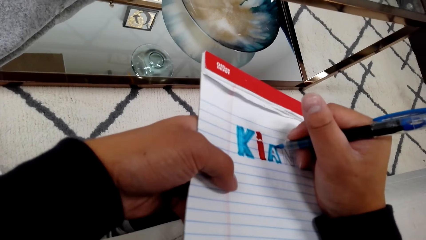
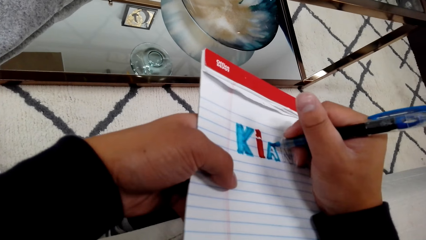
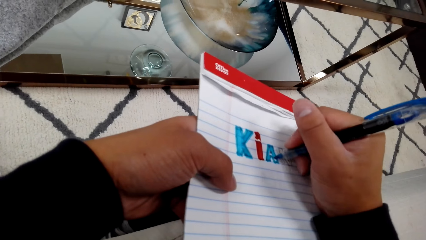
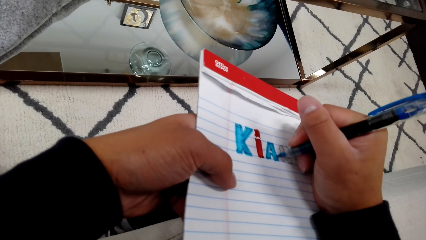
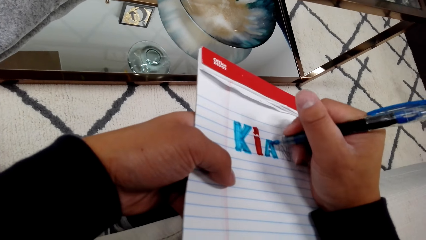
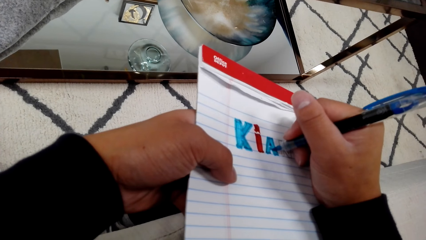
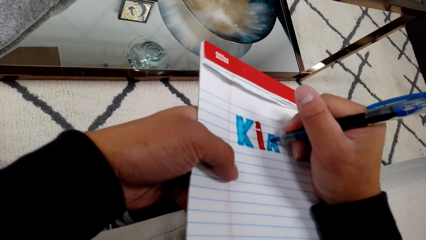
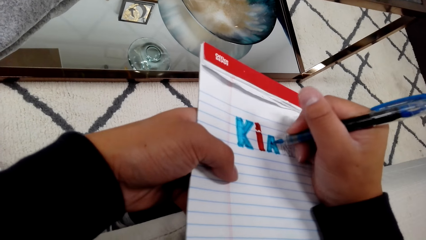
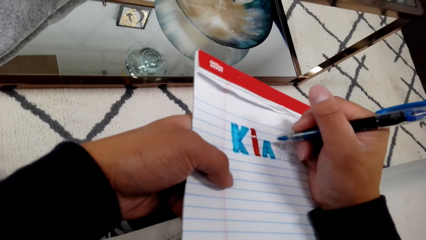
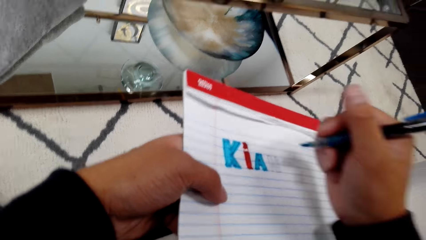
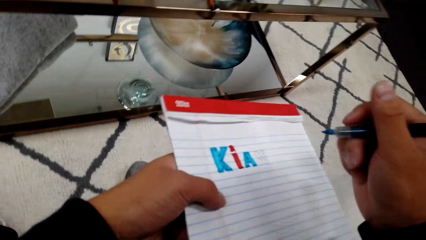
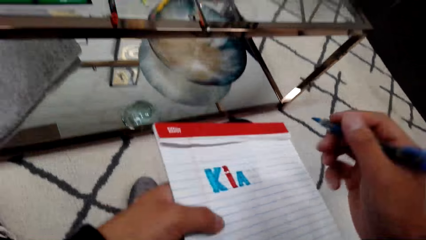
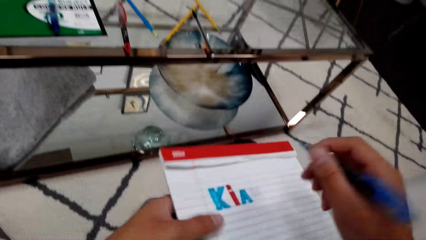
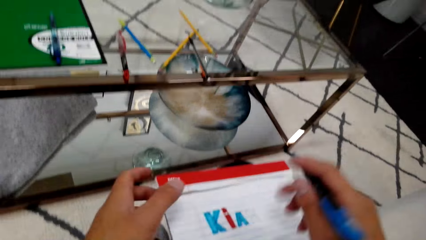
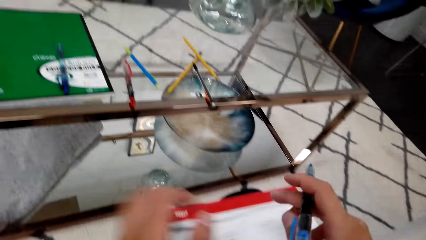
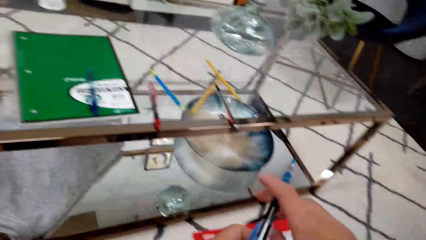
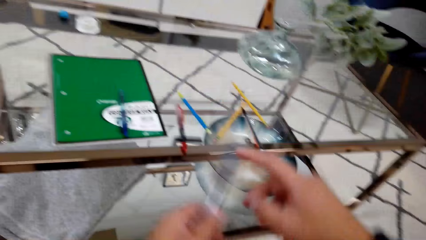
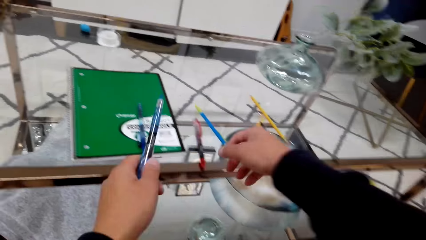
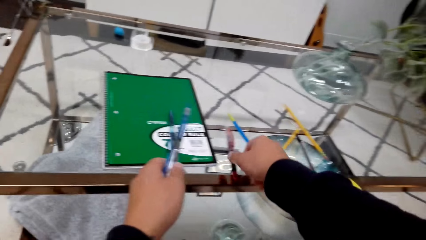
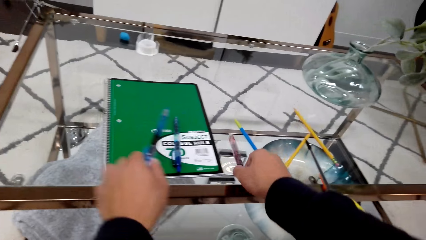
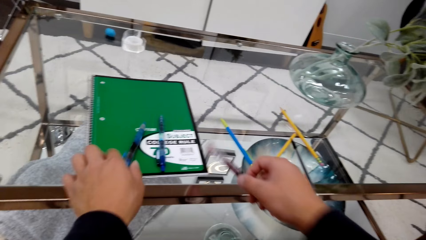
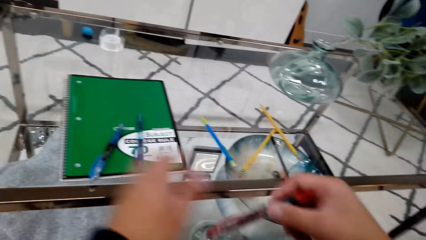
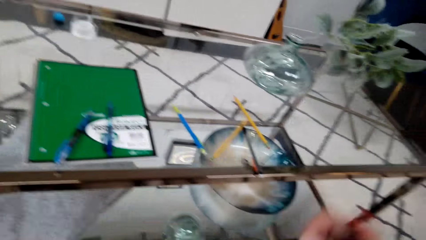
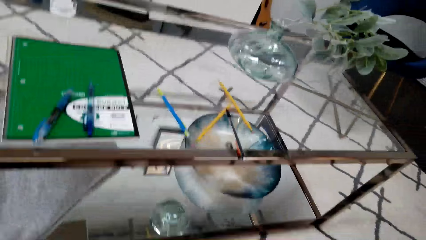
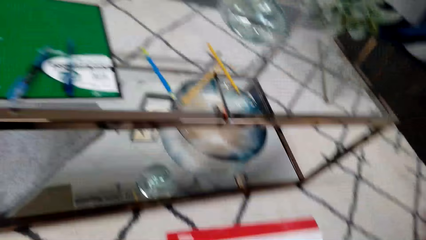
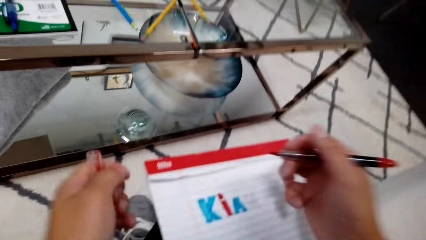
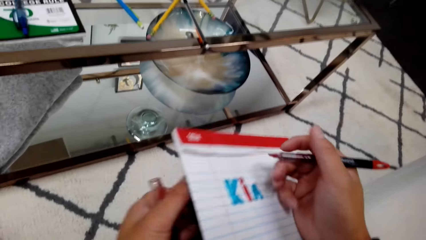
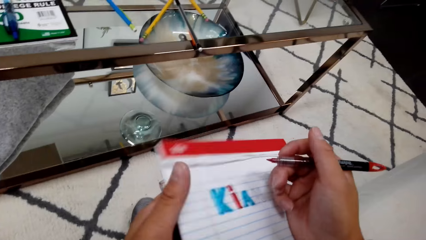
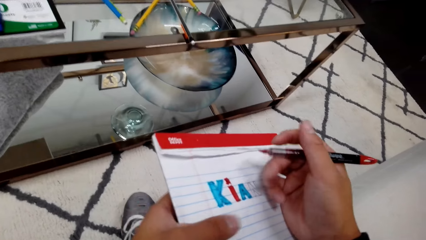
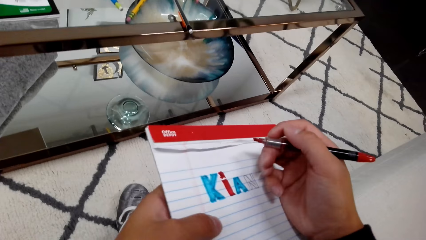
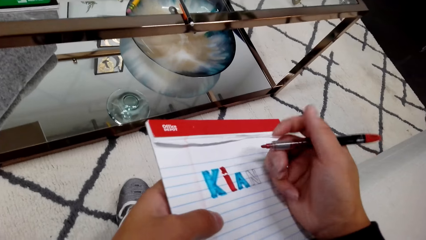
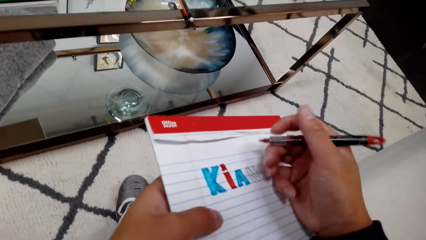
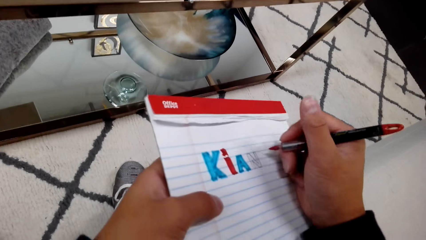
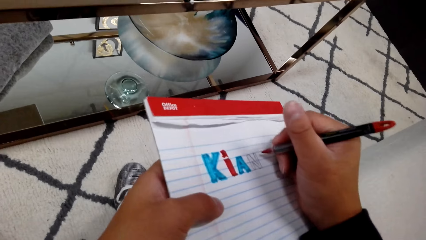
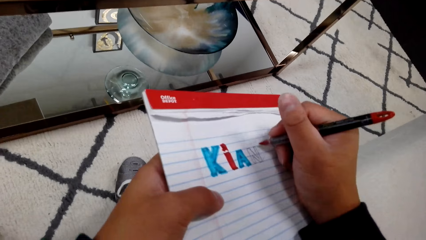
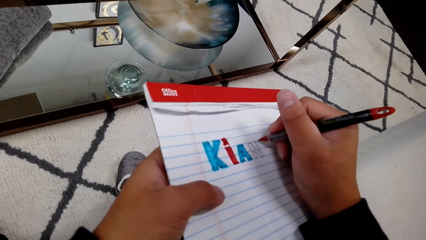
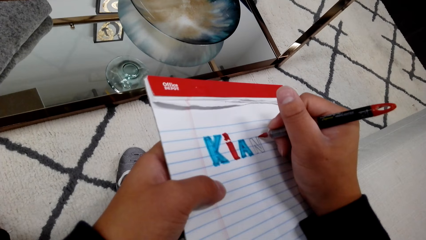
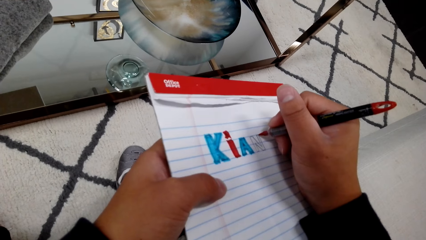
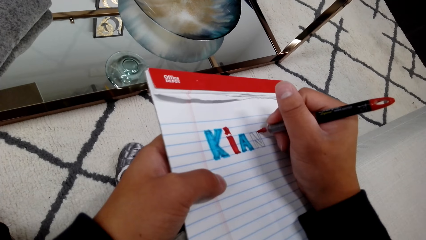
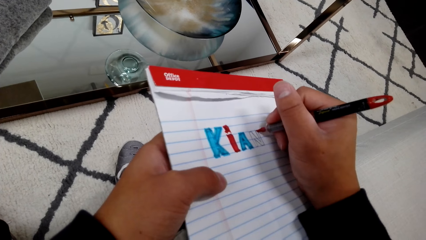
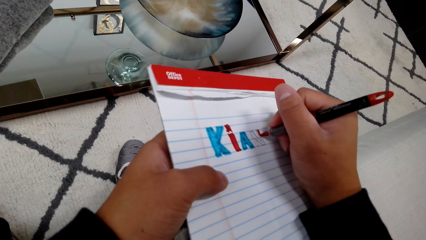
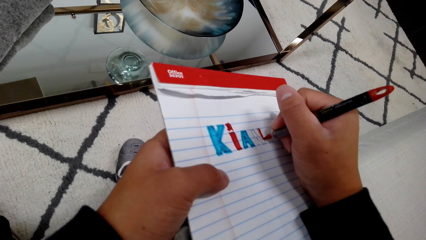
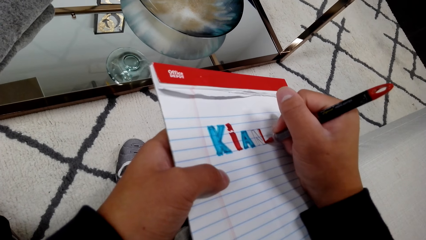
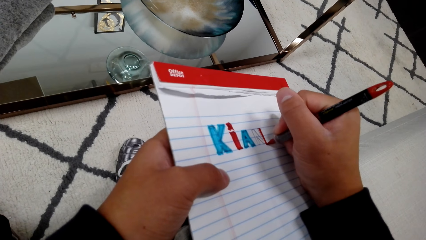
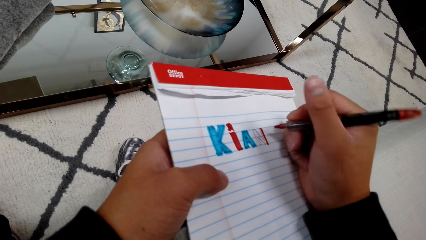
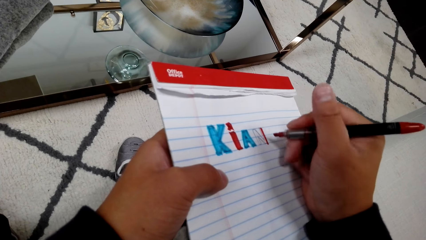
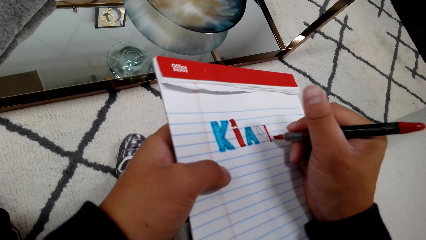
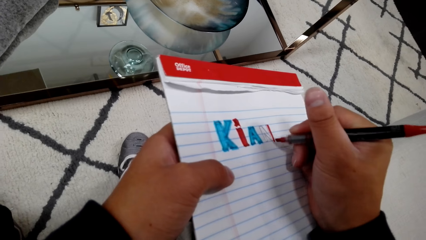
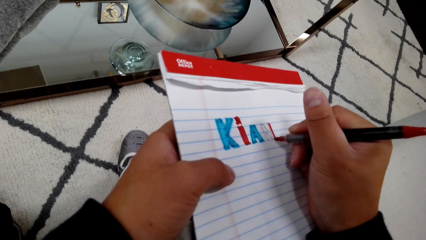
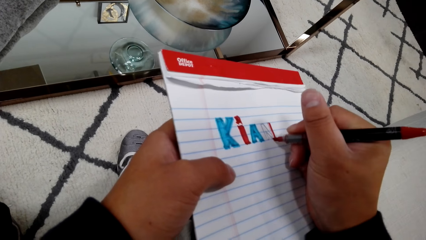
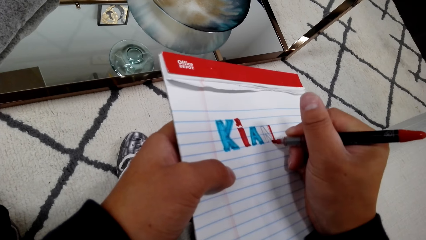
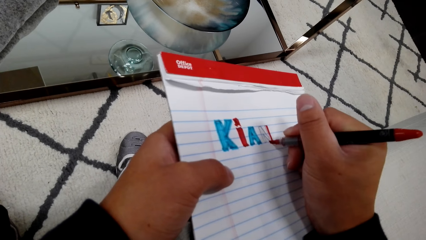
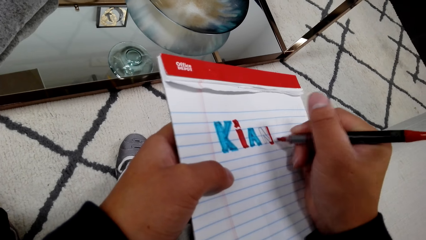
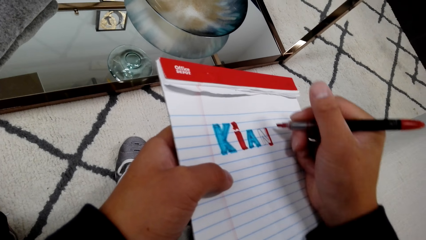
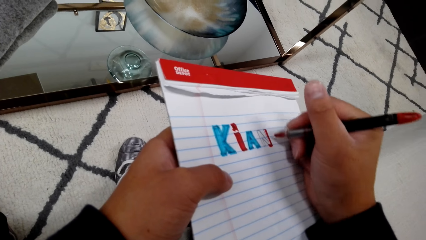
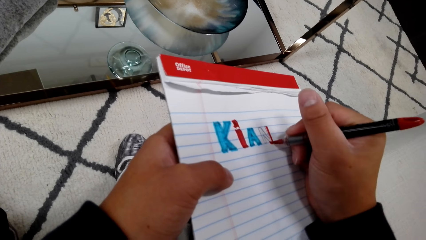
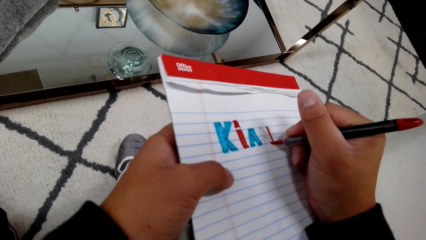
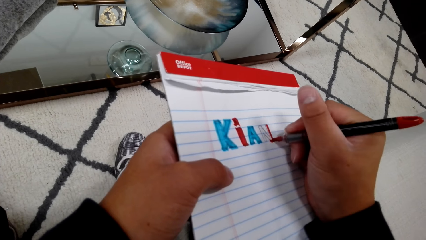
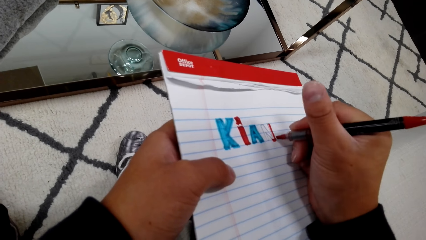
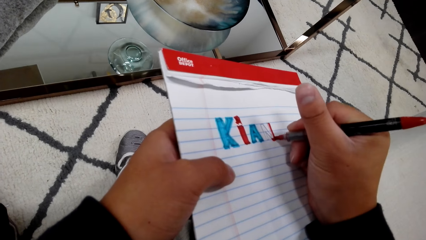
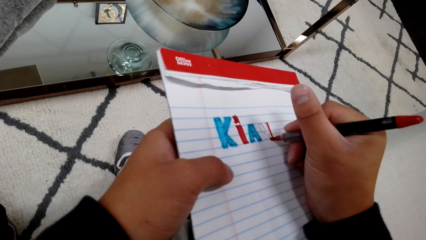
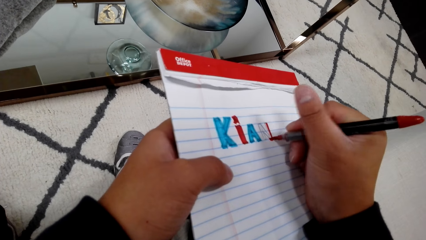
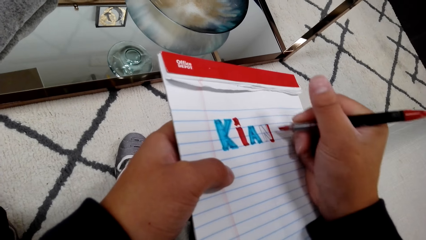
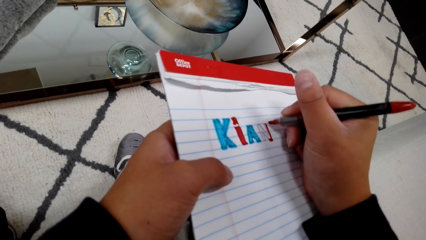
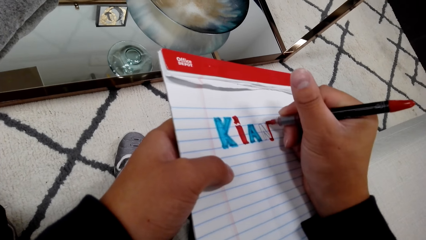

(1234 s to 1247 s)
The camera wearer switches a marker pen to the other hand. They pick up a marker pen. They put down the marker pen. They remove a lid. They paint a sketch with the marker pen.

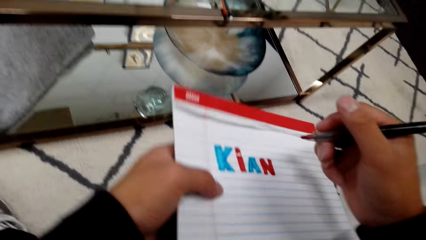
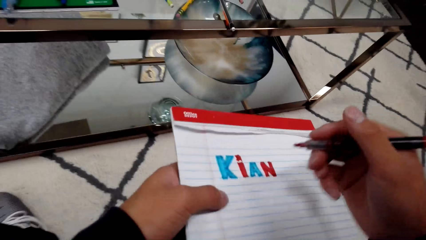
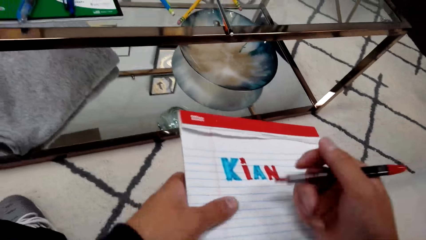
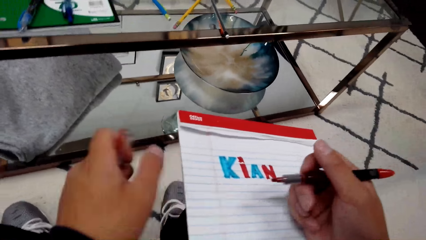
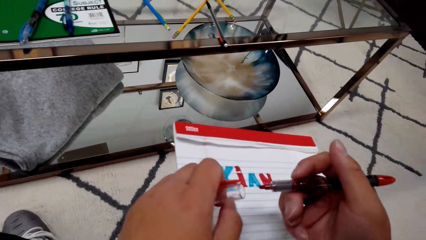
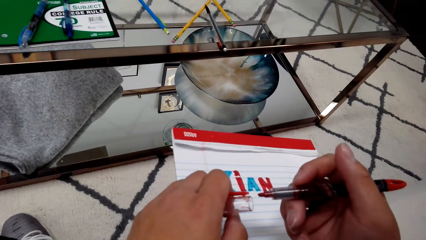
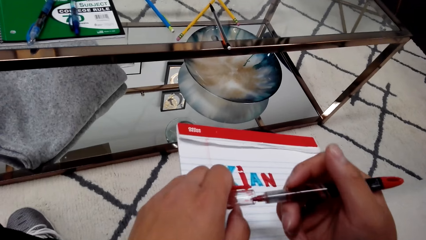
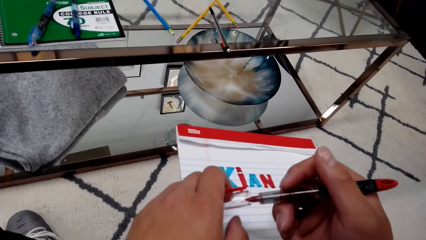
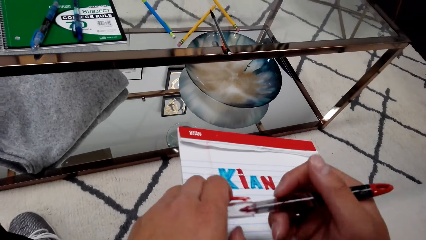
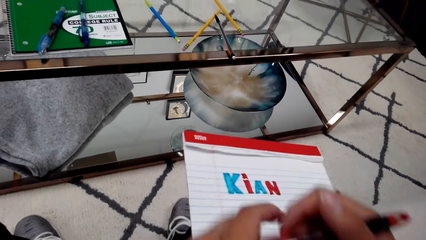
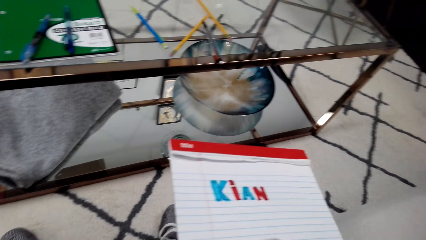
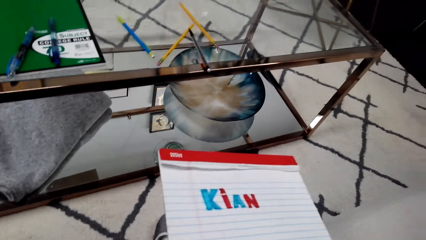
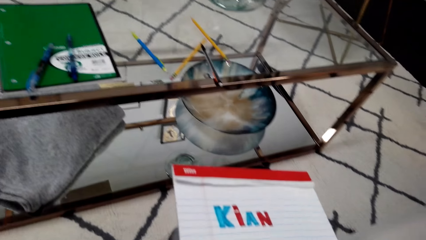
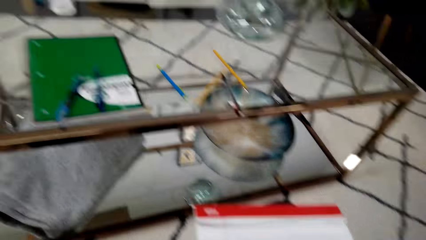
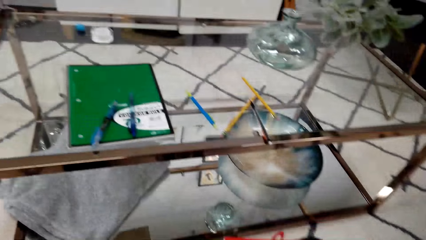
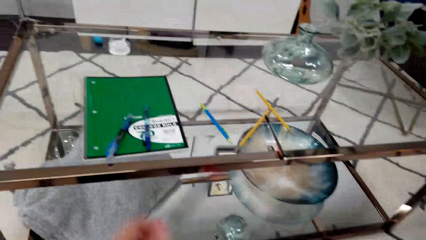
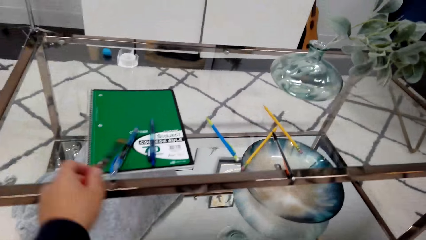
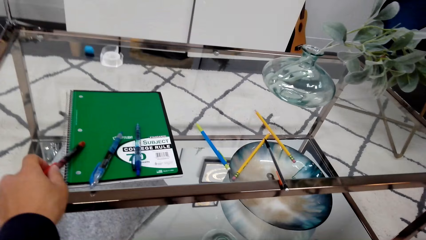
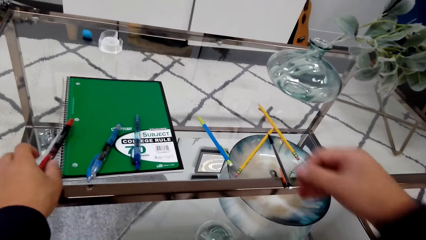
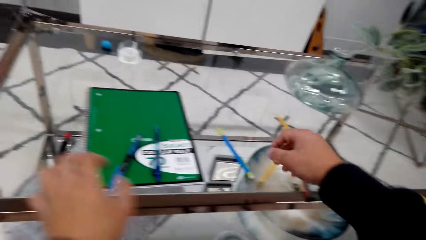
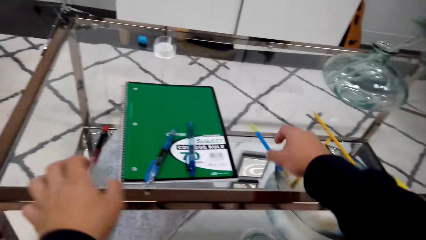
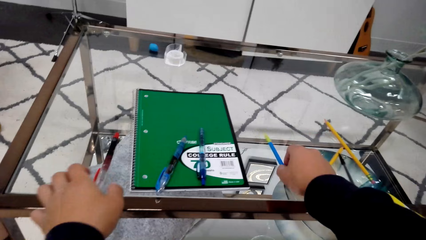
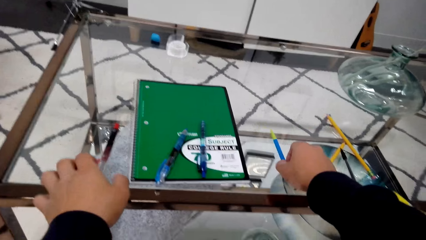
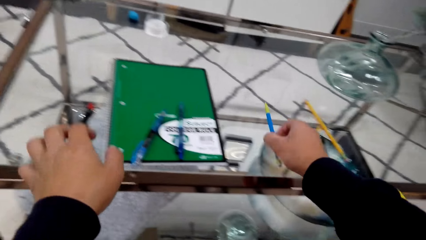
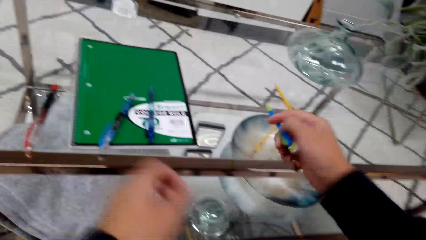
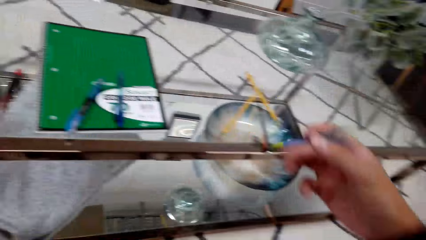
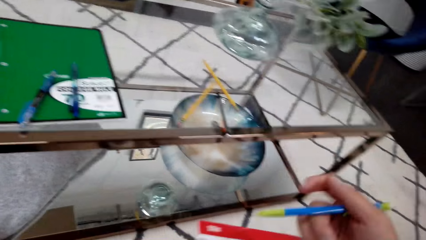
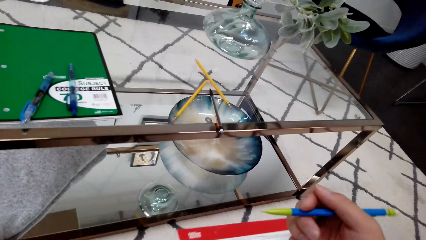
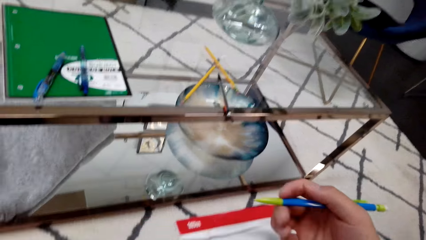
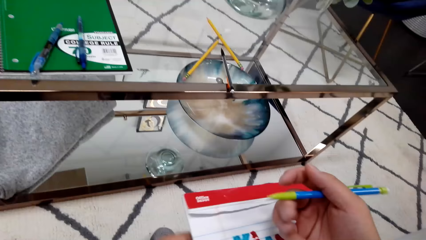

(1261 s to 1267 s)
The camera wearer closes a marker pen with a hand. They put down the marker pen. They pick up a pen on a table.
